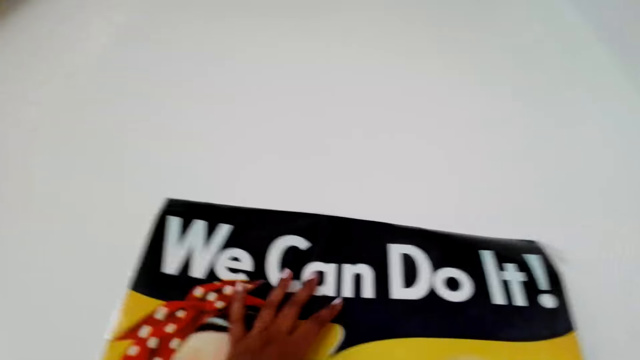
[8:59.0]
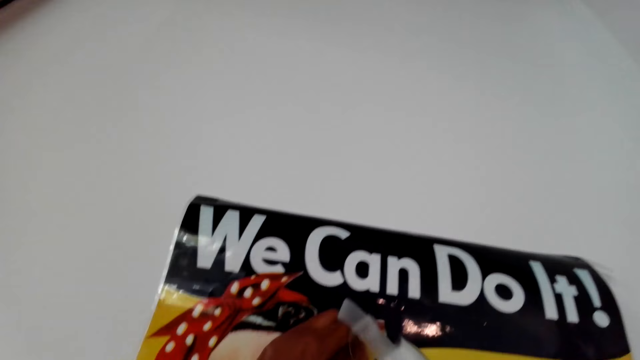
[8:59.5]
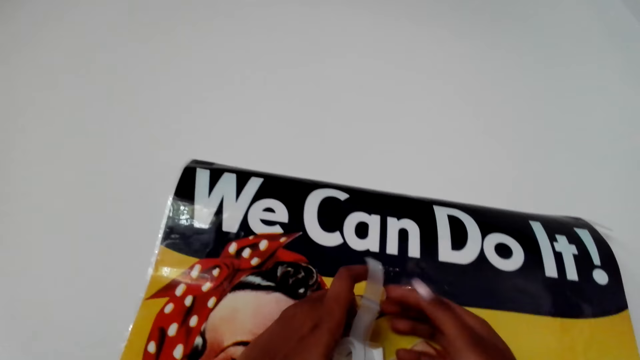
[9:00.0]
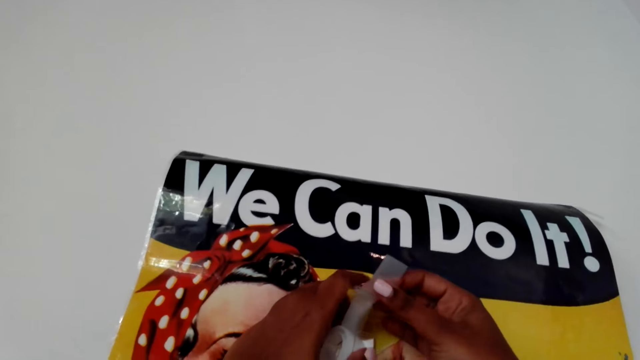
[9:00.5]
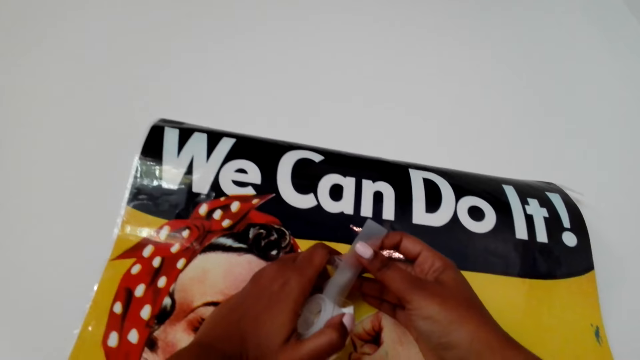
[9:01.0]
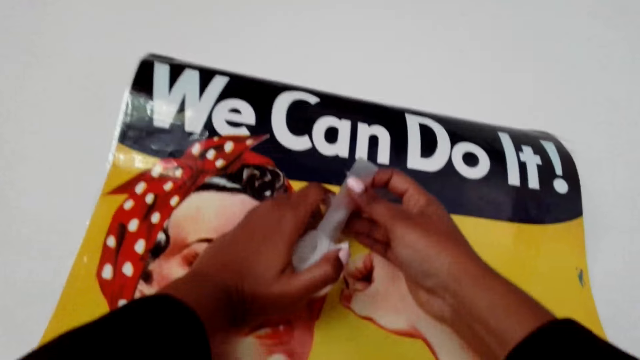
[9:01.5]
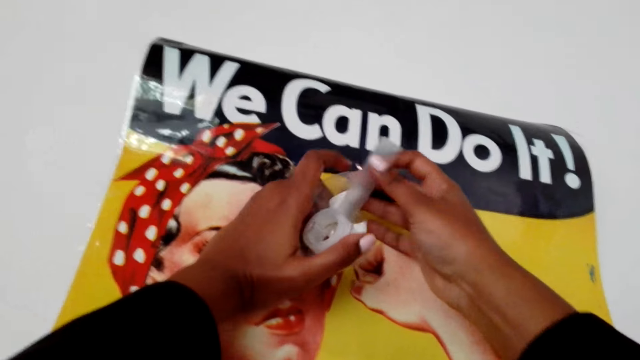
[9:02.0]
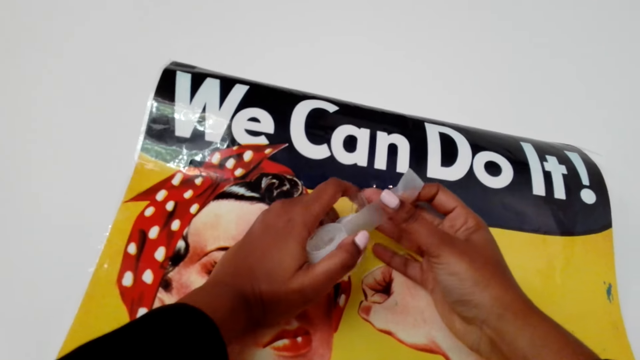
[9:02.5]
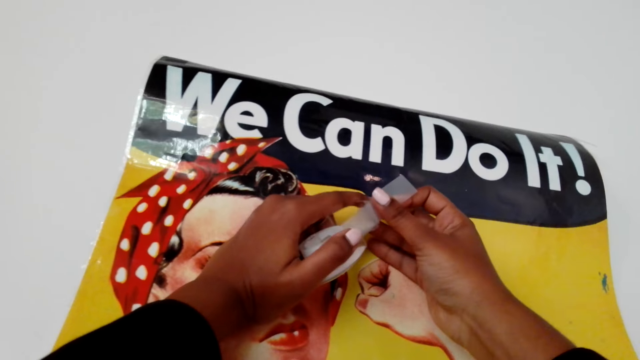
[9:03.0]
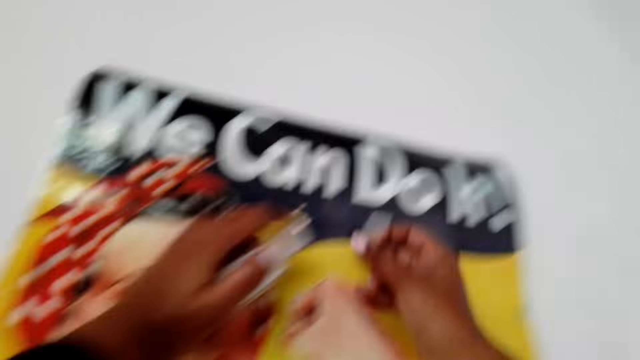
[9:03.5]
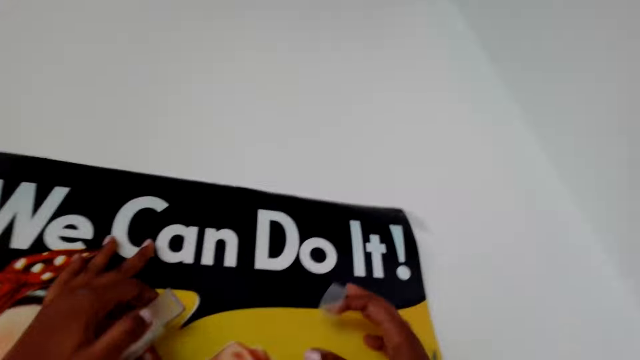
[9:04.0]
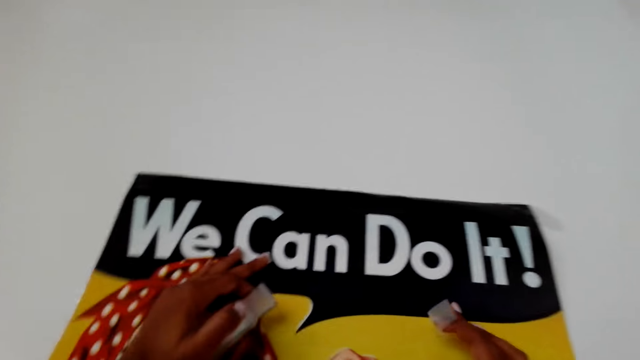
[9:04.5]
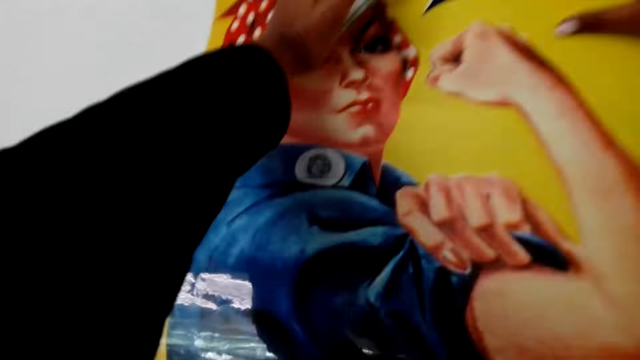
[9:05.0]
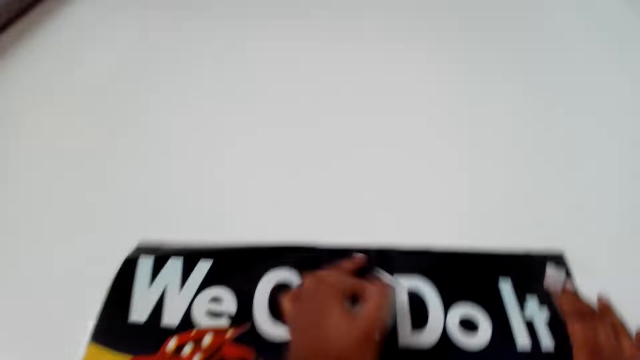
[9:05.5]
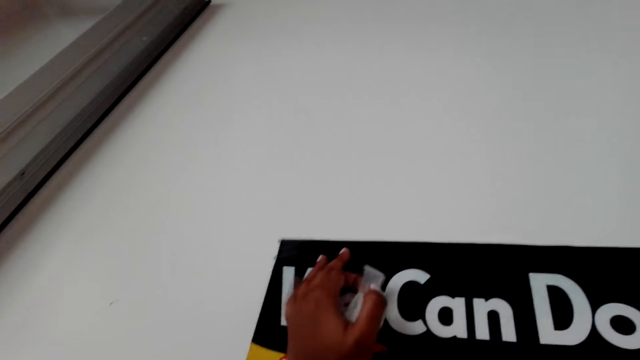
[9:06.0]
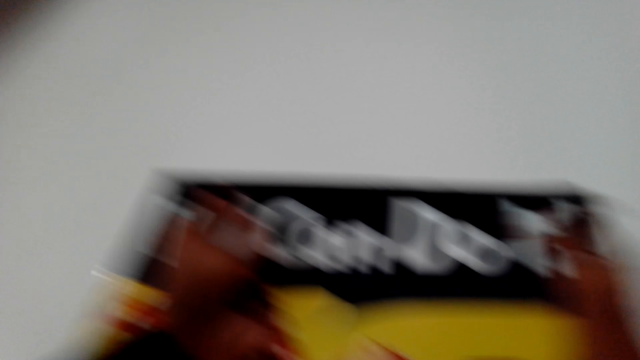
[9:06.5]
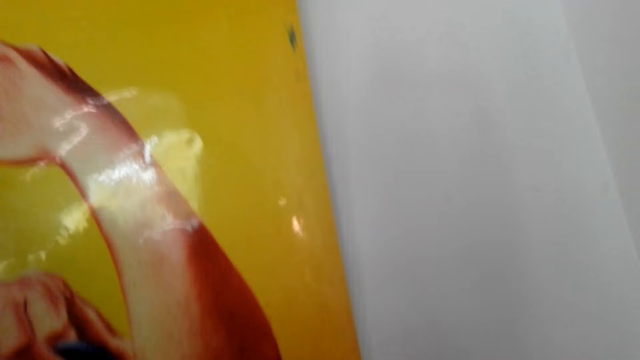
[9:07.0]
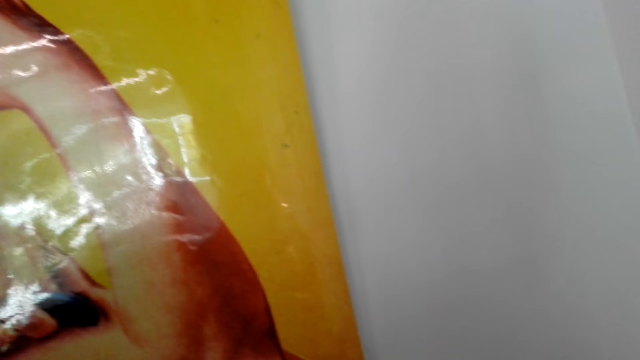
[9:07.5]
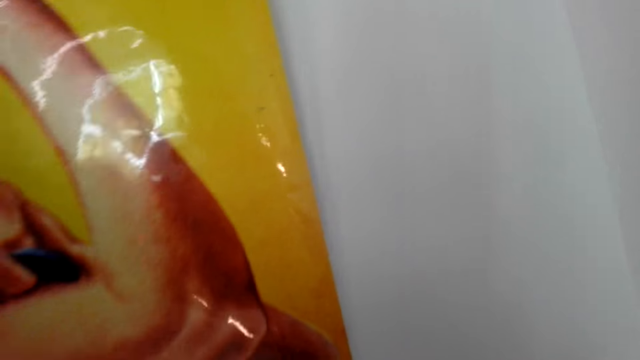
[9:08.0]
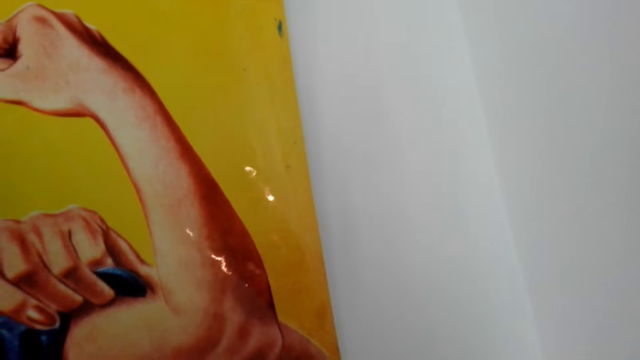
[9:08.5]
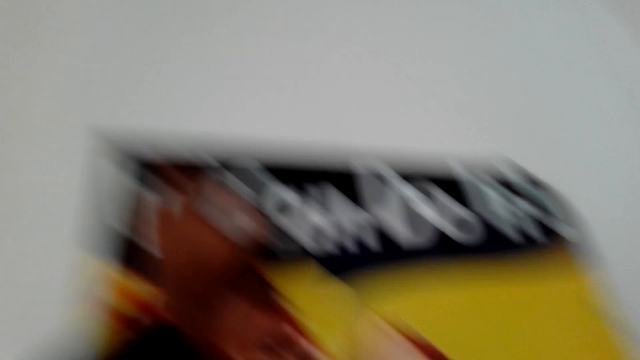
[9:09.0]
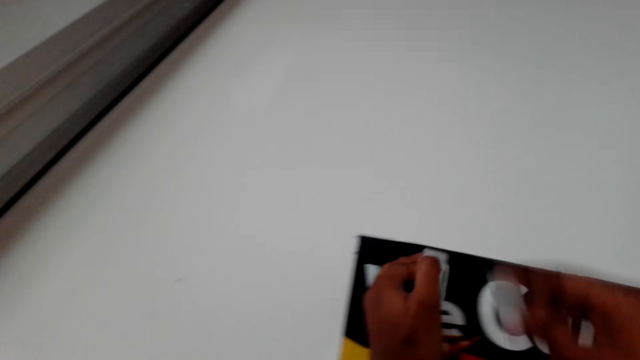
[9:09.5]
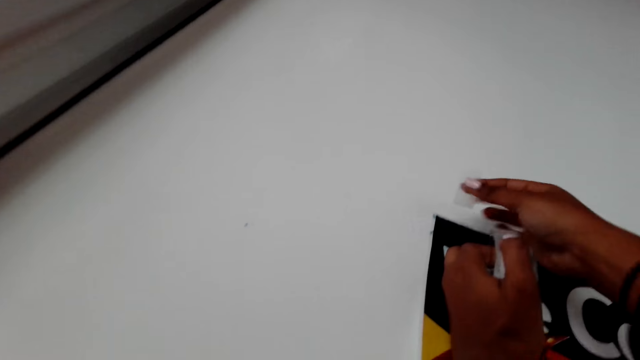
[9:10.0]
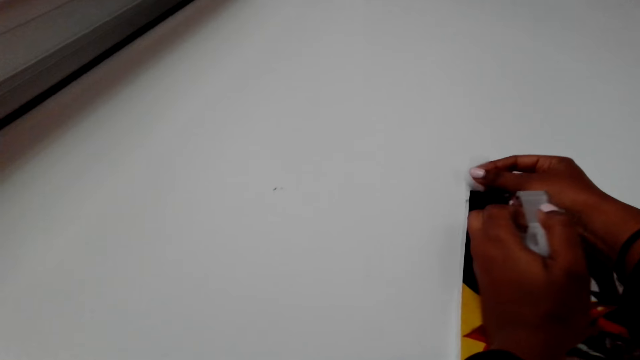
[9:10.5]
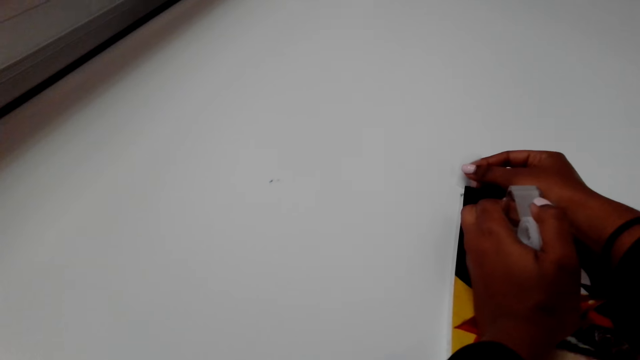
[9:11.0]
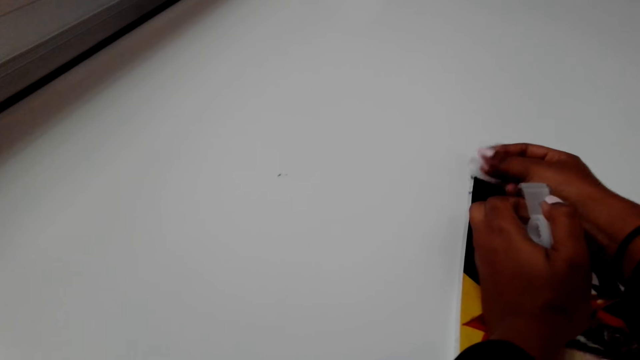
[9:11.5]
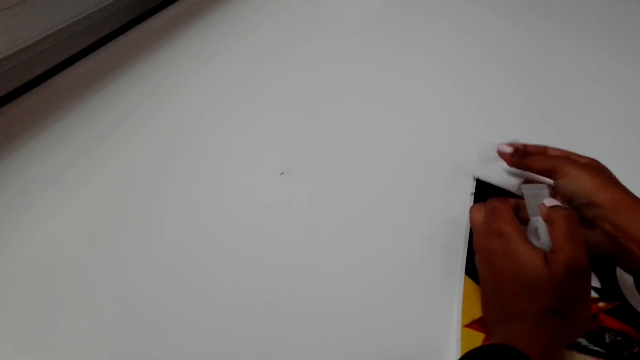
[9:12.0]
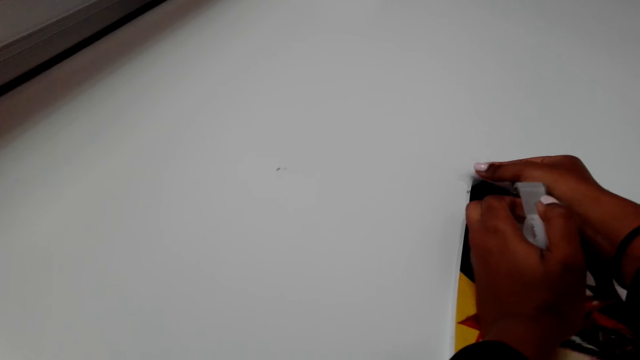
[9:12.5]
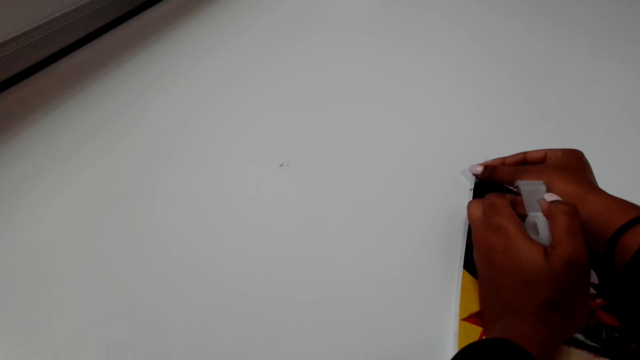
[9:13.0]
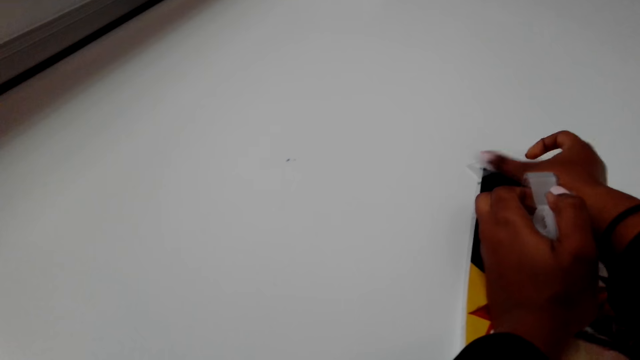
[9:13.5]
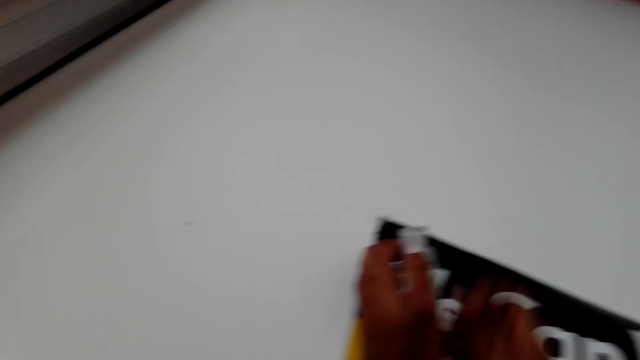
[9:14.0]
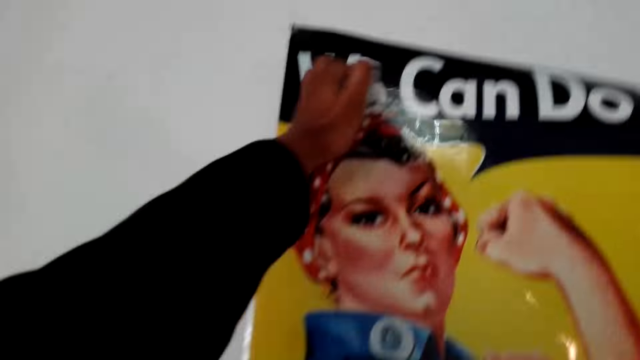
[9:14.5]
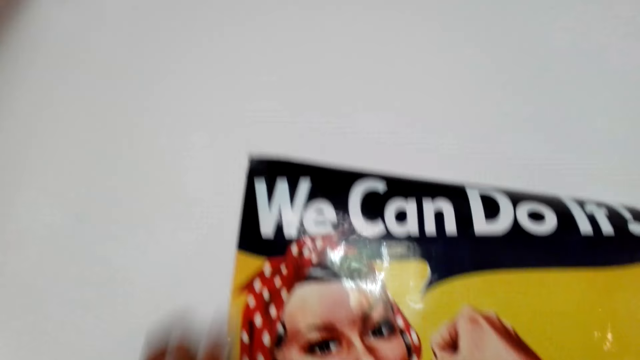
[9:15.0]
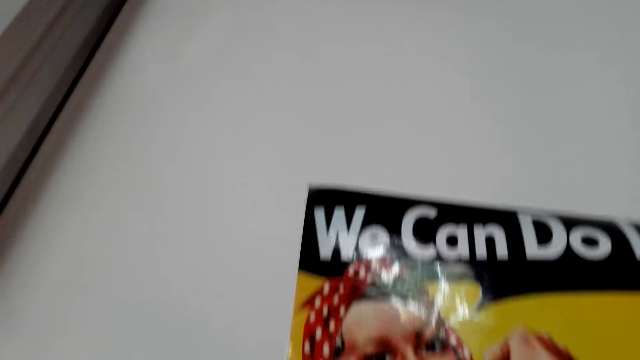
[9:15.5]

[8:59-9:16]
The camera wearer cuts a tape. They attach a poster on the wall with the tape.

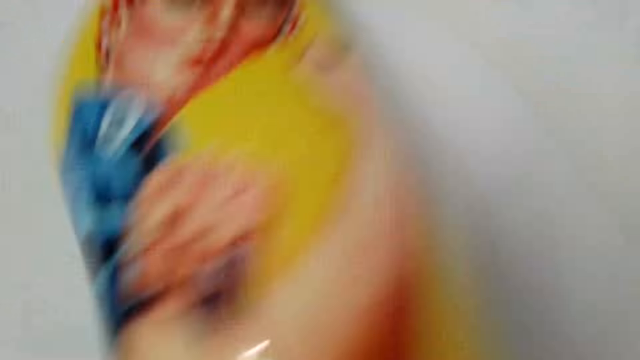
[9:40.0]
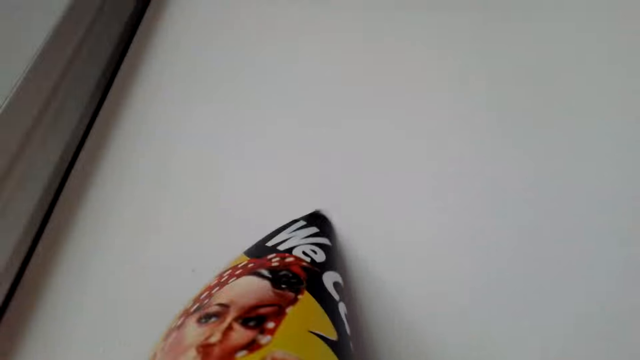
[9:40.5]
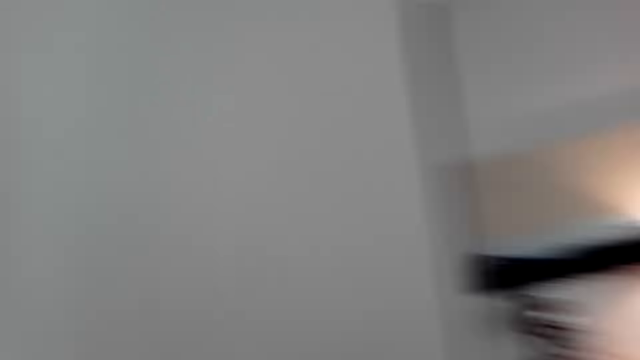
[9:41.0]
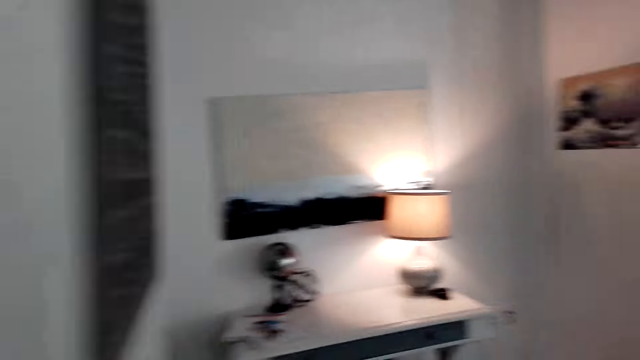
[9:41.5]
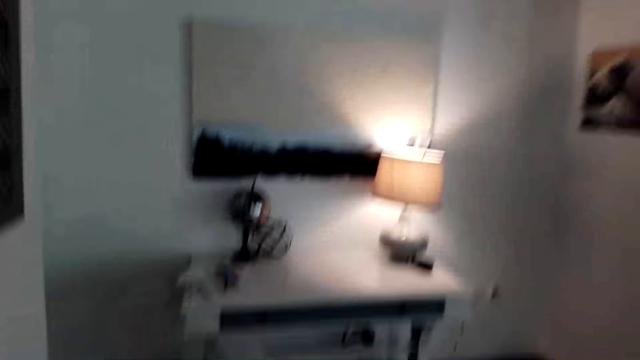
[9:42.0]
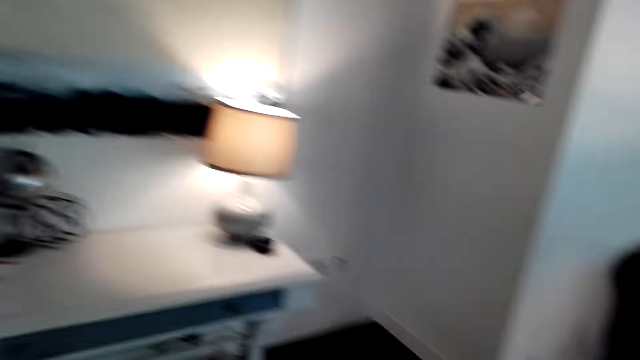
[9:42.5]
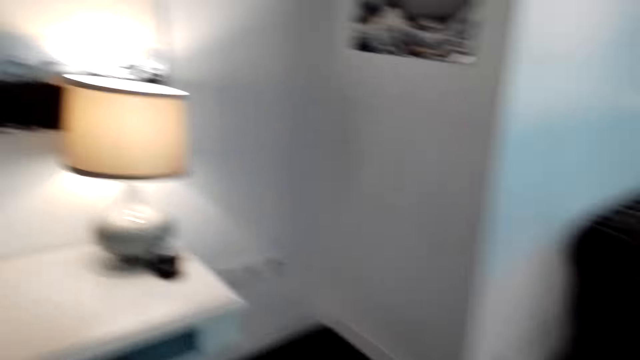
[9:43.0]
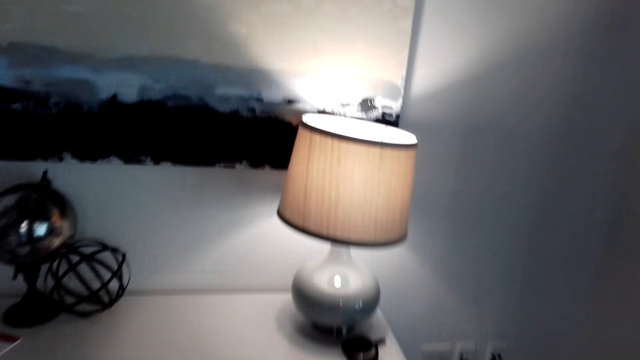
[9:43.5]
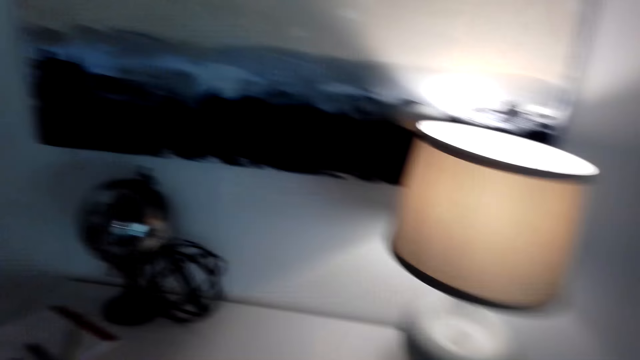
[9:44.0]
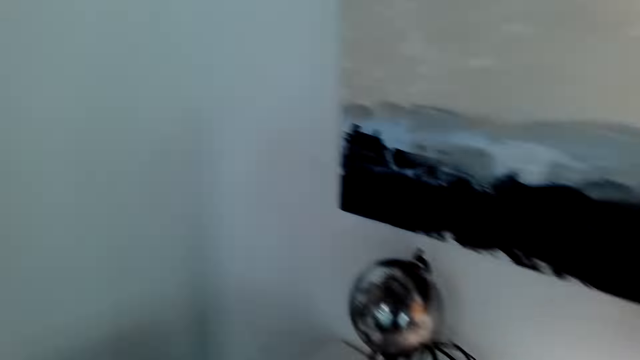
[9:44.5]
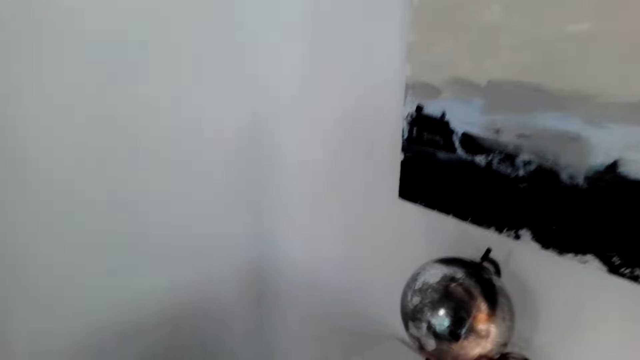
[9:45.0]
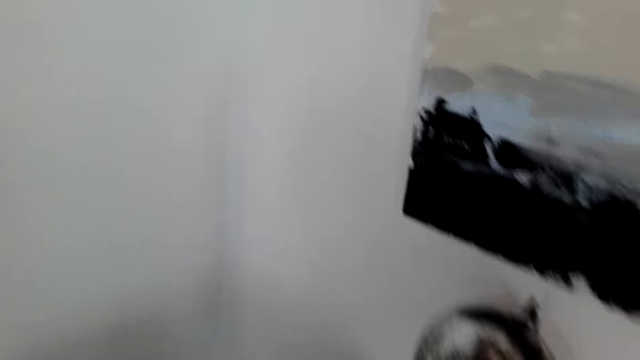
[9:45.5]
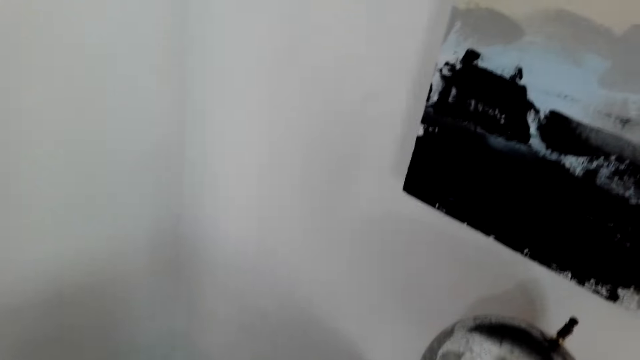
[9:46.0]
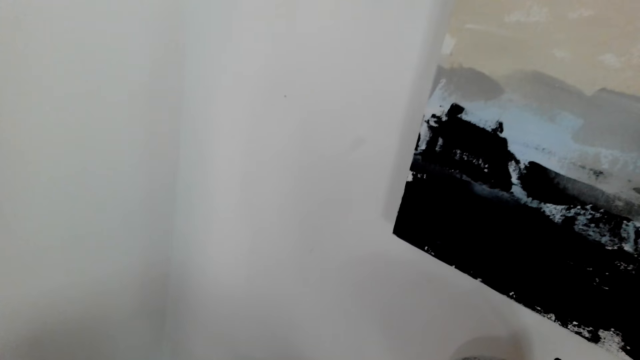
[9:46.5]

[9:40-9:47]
The camera wearer walks around the house.
